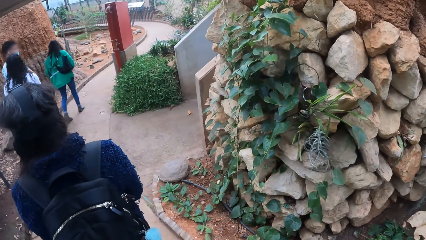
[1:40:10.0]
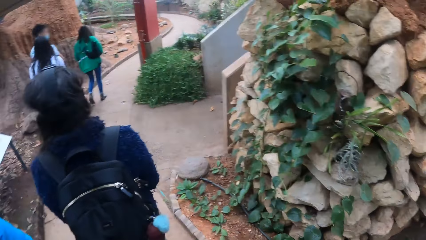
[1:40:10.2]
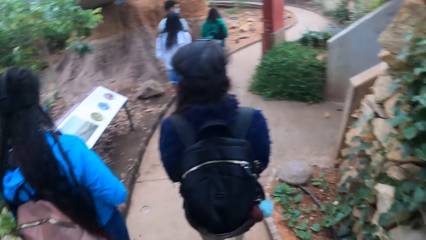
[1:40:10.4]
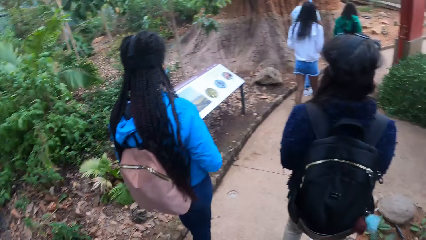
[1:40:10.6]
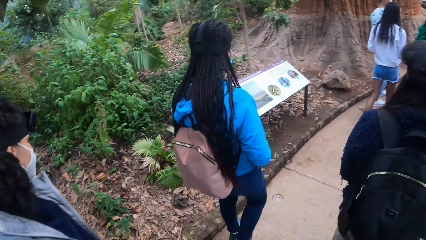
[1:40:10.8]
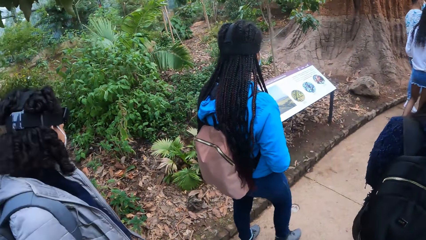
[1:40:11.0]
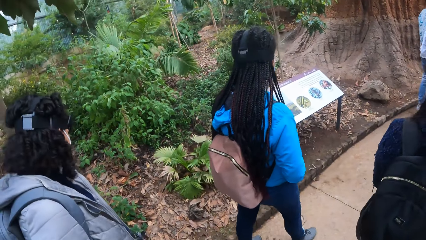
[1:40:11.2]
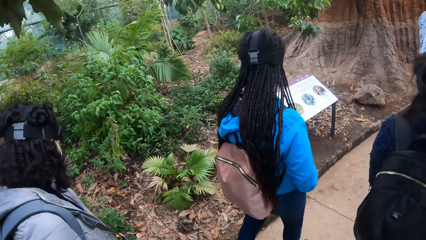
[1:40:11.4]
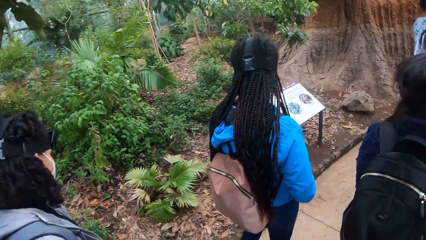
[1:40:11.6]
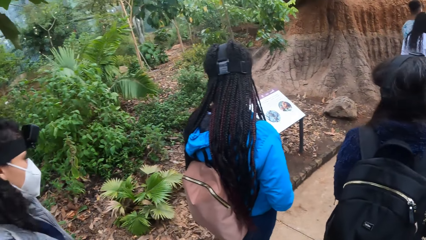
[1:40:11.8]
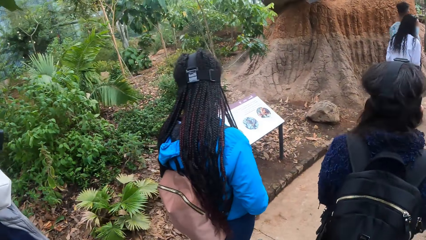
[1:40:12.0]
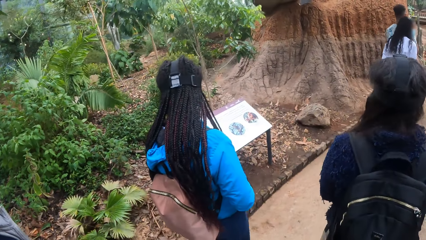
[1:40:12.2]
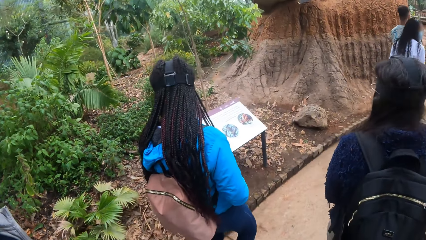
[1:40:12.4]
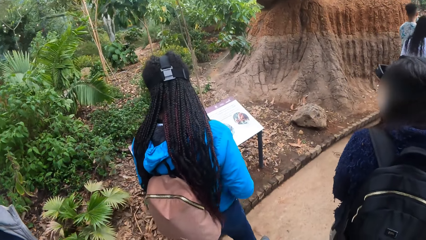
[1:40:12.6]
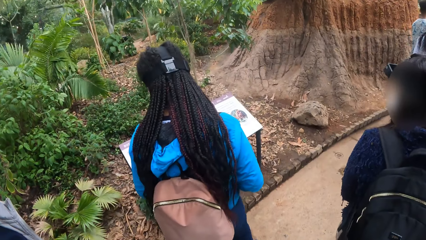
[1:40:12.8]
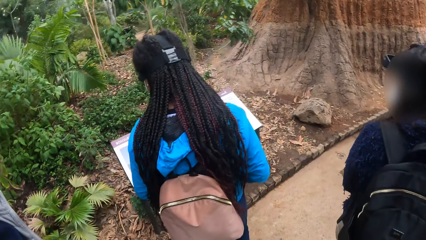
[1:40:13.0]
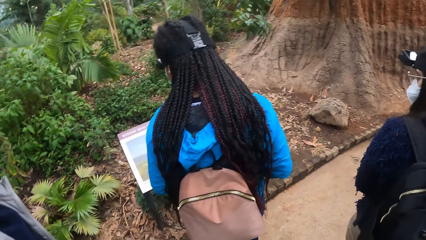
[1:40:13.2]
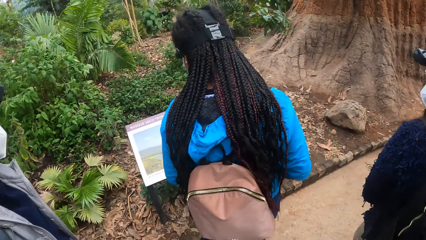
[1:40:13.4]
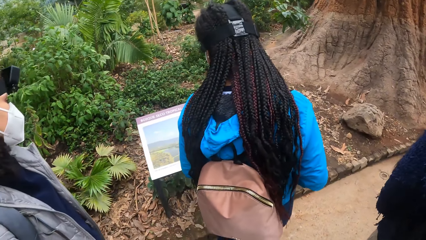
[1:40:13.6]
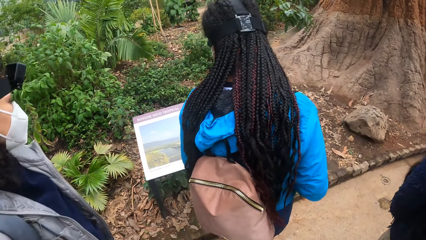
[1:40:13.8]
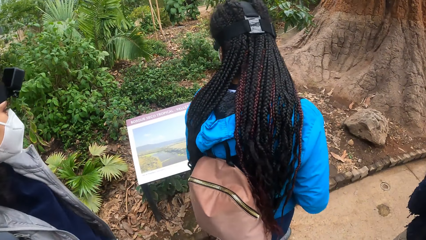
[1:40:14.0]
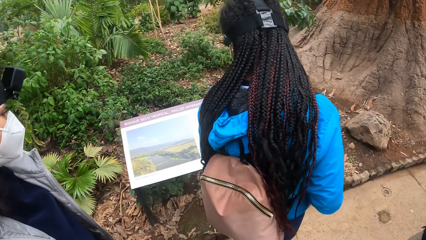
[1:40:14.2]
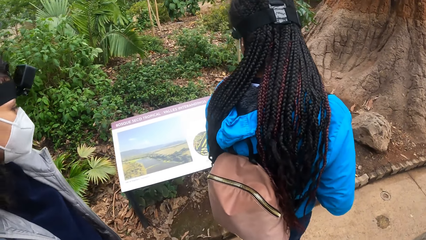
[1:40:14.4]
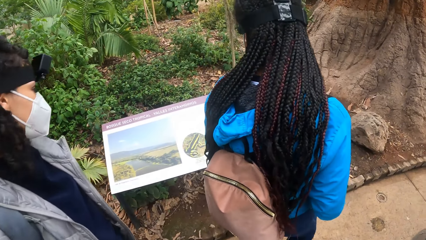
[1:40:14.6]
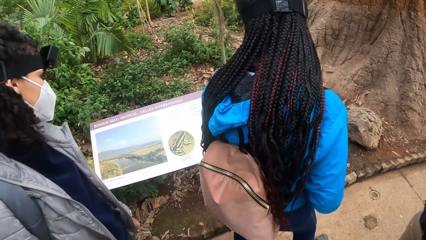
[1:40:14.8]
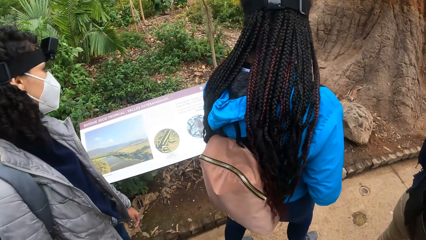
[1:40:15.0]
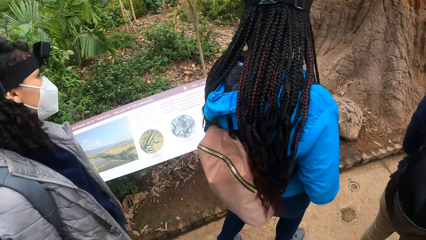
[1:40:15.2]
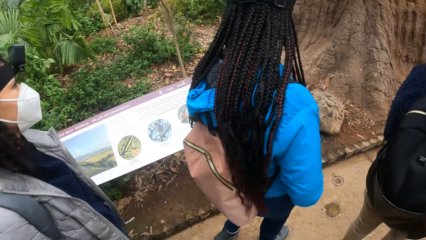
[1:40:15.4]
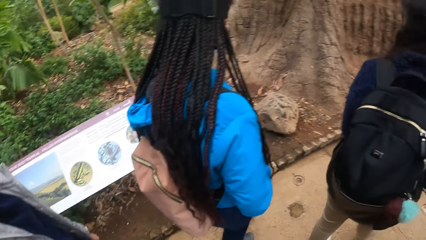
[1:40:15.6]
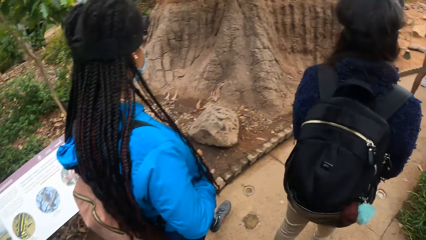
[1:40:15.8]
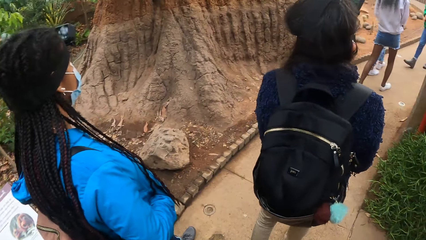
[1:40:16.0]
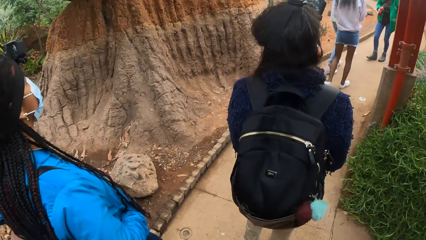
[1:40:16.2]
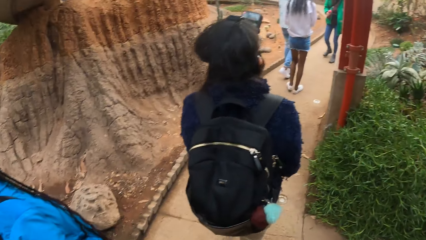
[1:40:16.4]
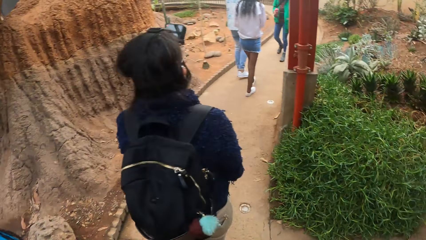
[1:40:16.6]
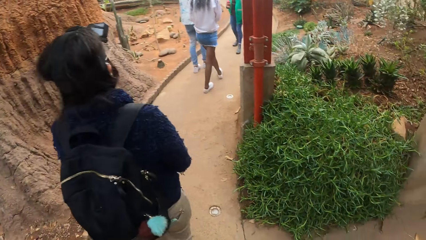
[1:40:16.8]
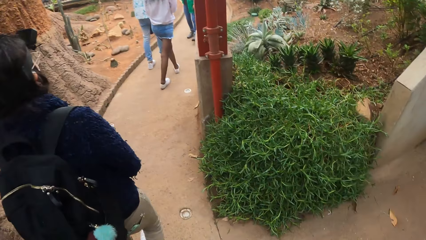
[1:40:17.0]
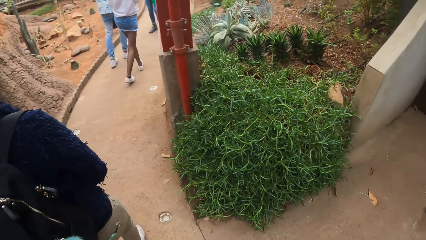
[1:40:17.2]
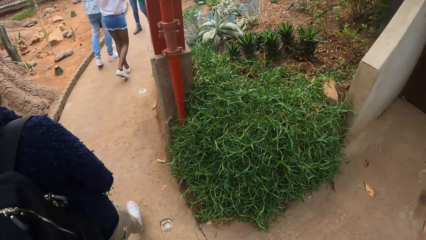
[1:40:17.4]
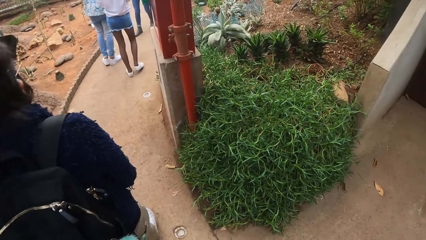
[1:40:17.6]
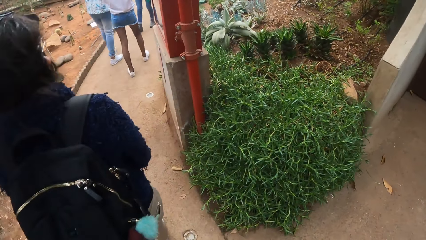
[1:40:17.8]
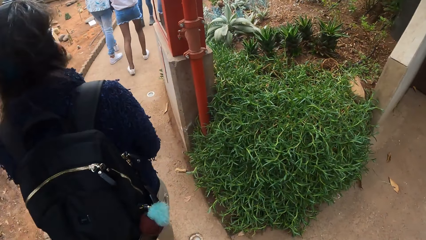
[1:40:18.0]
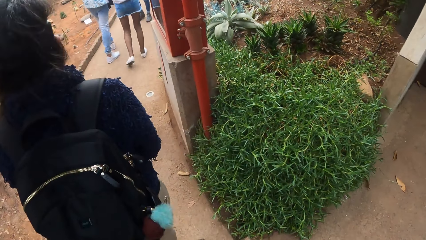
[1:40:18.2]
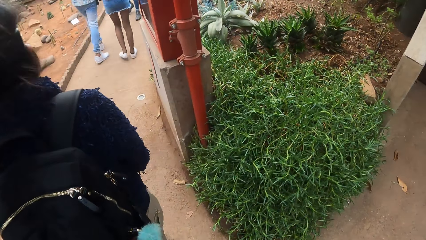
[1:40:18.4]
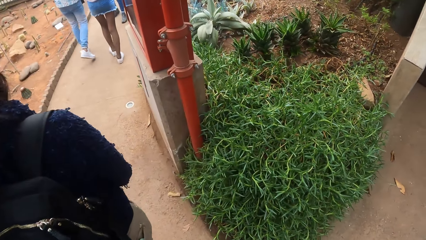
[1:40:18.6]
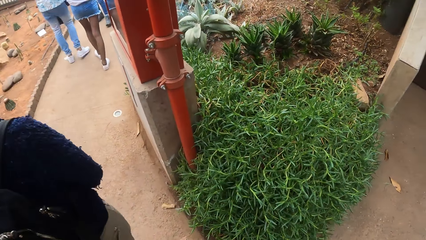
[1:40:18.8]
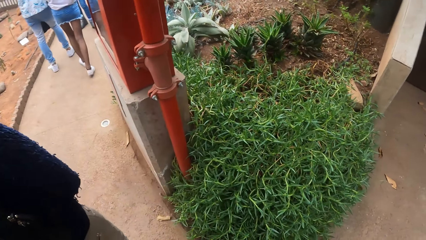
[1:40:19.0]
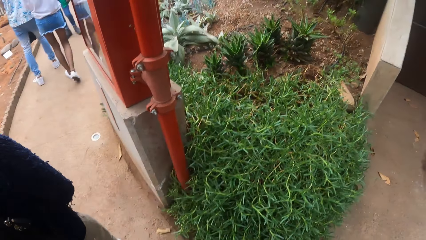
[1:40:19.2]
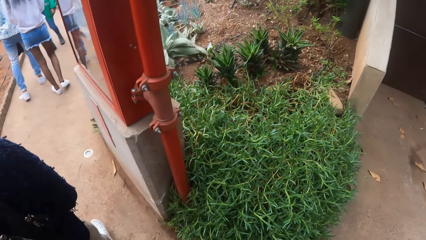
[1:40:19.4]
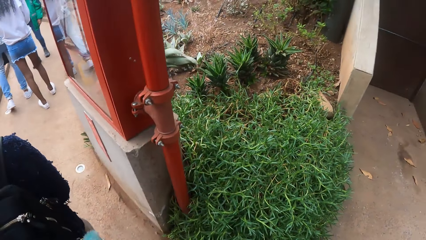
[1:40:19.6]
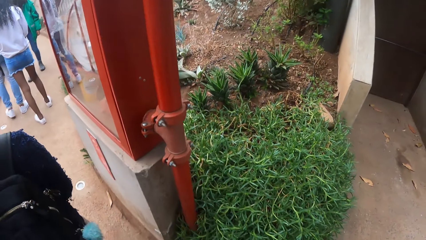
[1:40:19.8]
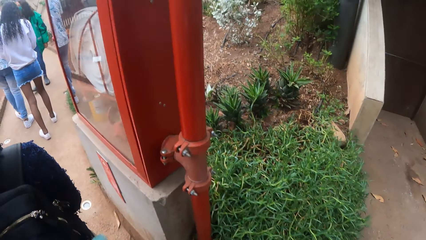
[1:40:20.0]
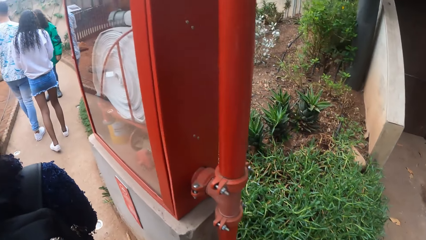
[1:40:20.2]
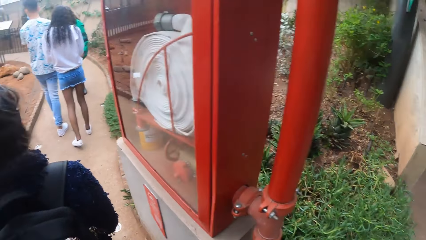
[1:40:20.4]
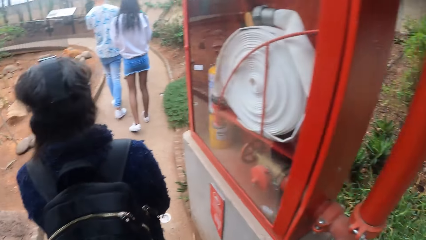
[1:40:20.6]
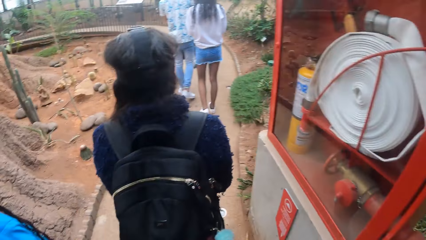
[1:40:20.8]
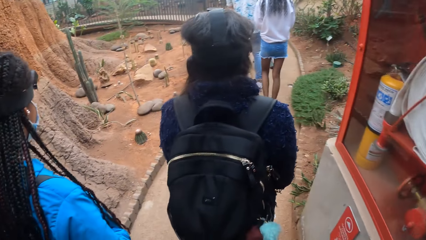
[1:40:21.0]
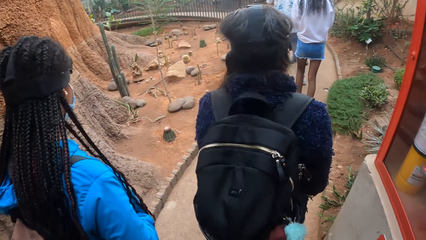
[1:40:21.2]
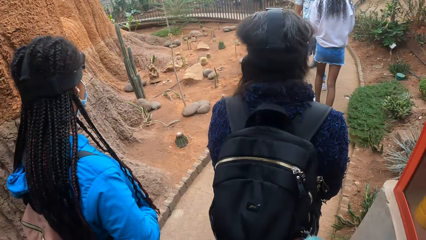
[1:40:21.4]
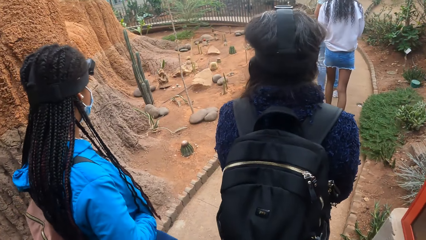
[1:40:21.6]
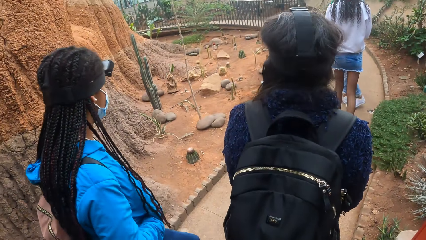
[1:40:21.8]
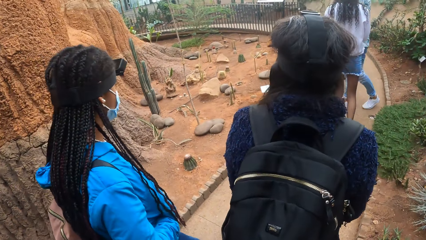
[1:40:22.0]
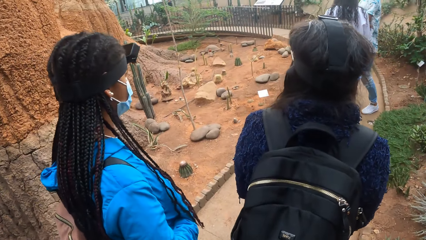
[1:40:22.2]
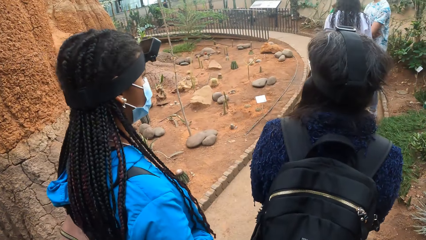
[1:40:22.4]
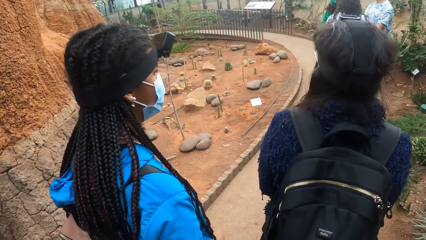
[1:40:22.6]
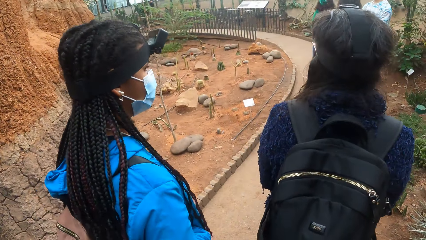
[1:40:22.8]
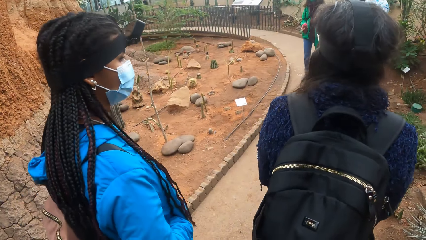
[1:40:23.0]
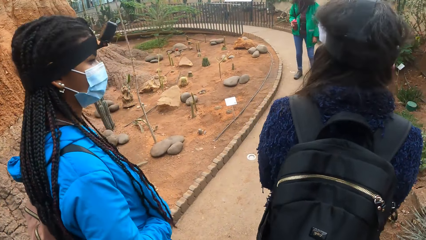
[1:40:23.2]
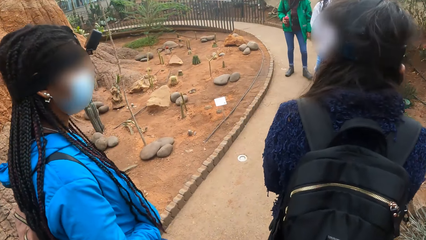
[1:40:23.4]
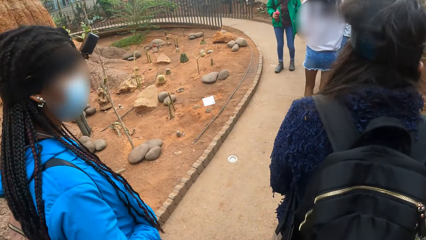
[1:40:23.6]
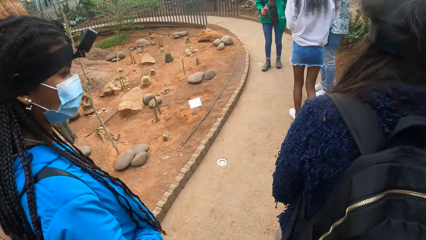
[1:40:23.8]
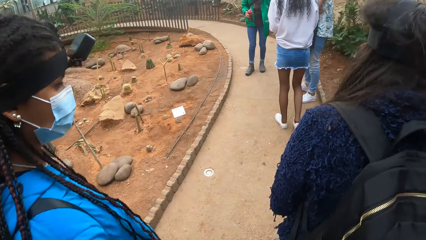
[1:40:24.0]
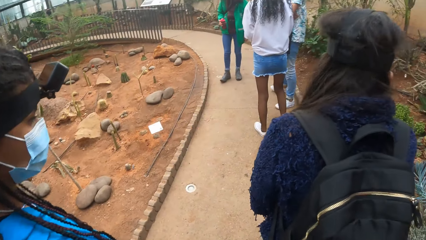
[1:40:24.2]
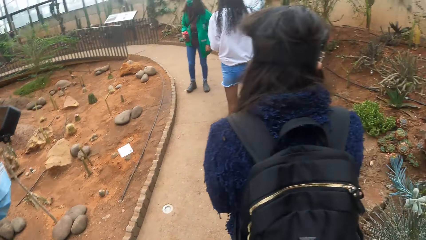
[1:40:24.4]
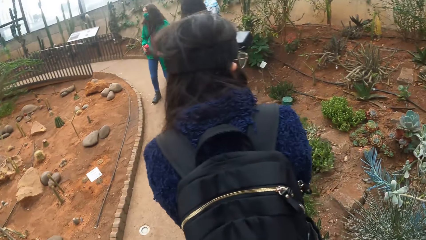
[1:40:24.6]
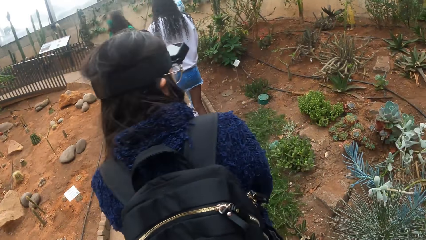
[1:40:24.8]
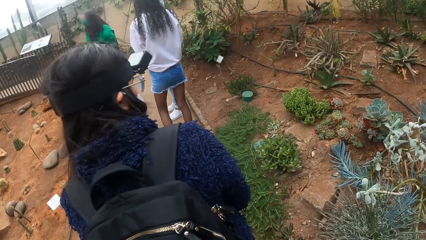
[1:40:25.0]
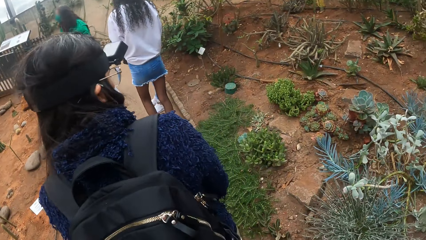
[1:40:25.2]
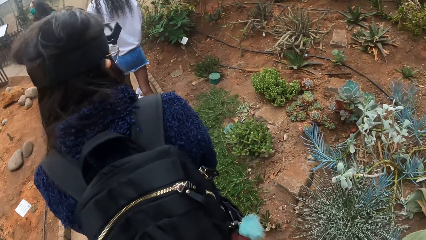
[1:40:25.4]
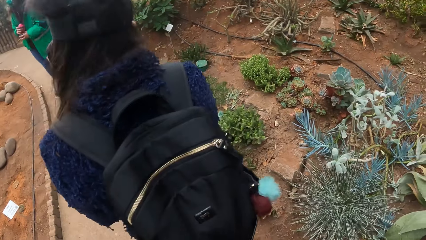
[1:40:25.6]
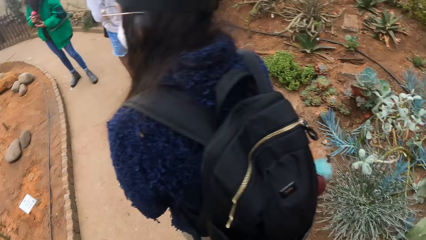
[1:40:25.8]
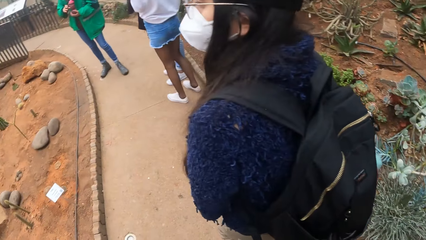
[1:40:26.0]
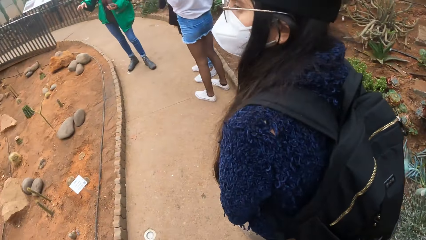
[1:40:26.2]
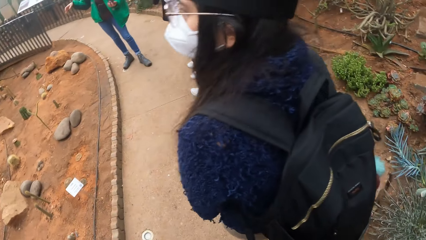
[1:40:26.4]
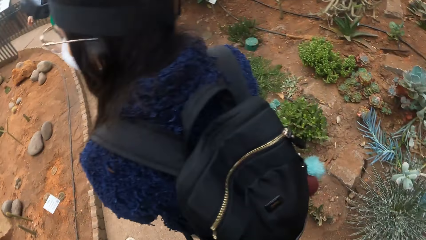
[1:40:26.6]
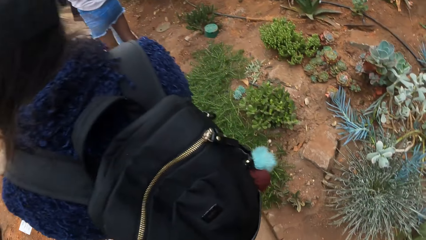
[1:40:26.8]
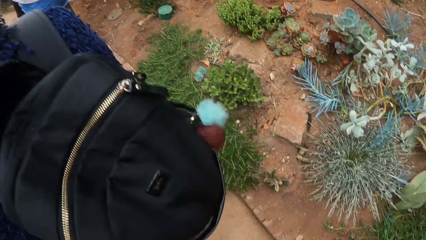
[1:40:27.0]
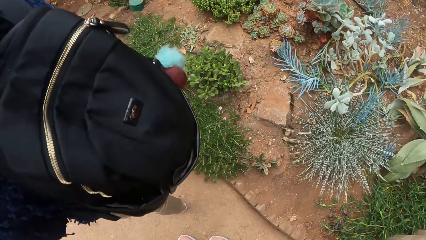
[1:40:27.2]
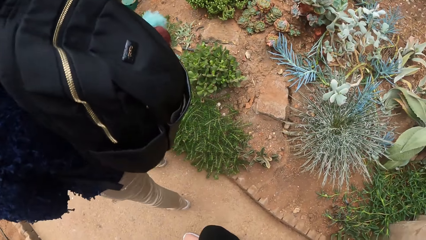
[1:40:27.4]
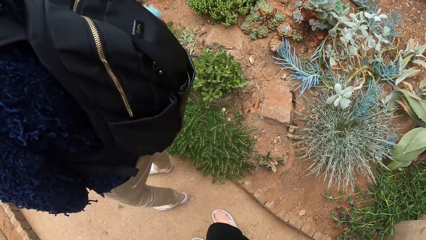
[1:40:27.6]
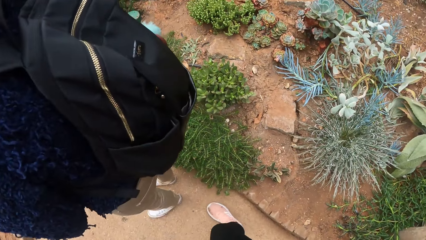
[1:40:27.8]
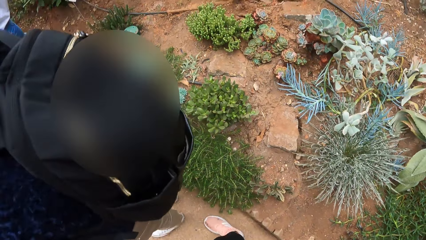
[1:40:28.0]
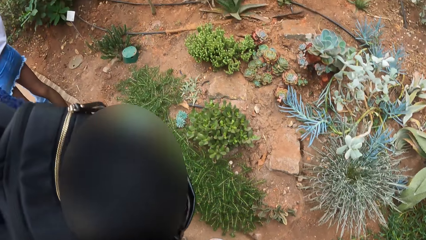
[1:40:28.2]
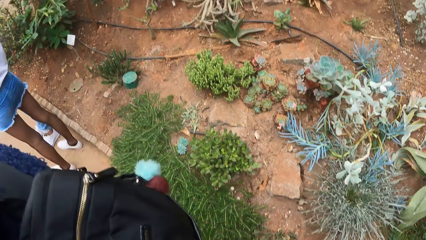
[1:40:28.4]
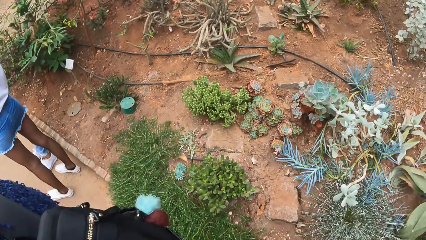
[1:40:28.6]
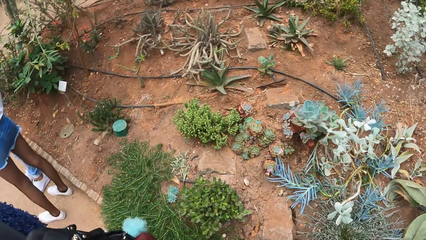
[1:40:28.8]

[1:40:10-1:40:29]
The camera wearer walks along the path.
